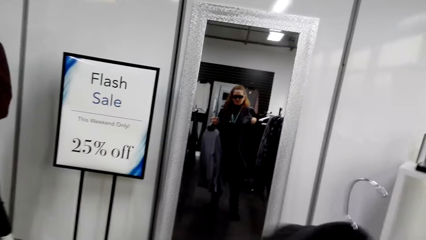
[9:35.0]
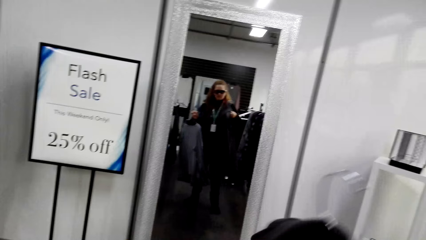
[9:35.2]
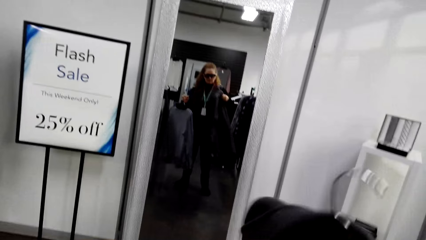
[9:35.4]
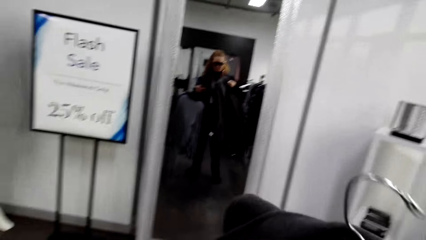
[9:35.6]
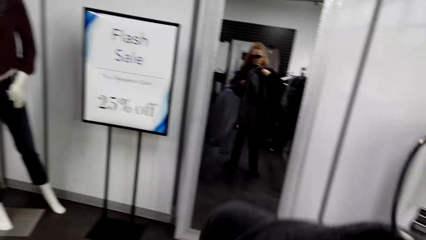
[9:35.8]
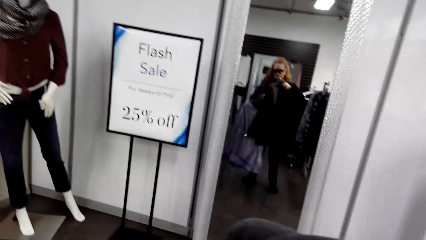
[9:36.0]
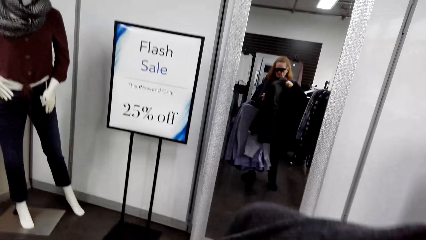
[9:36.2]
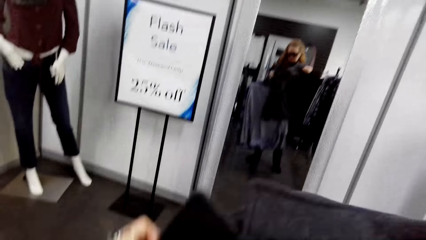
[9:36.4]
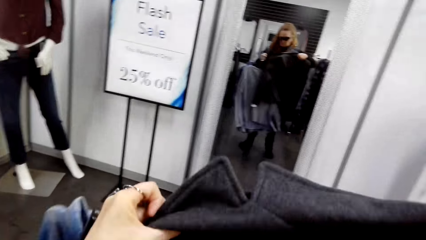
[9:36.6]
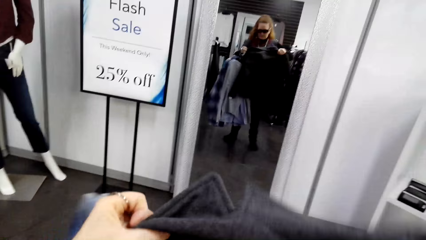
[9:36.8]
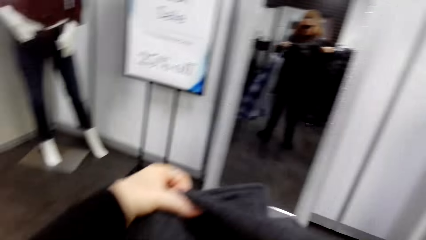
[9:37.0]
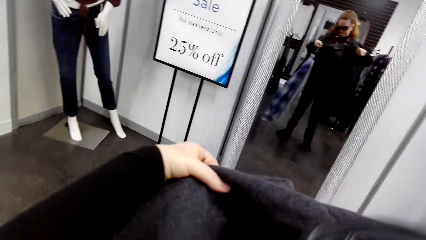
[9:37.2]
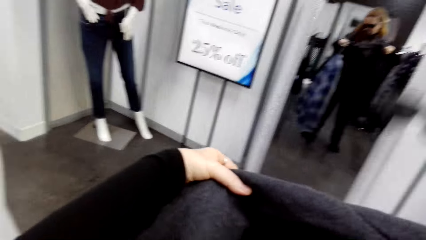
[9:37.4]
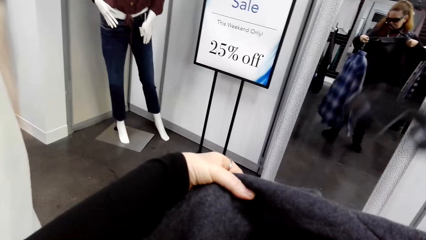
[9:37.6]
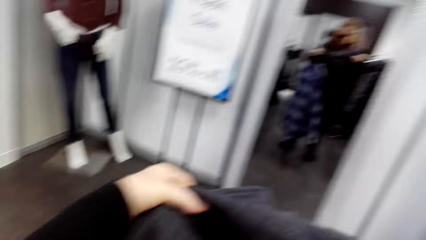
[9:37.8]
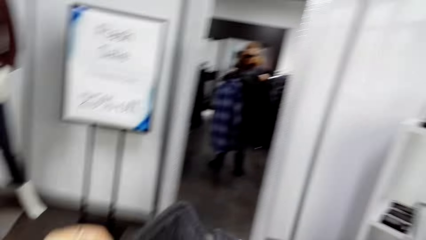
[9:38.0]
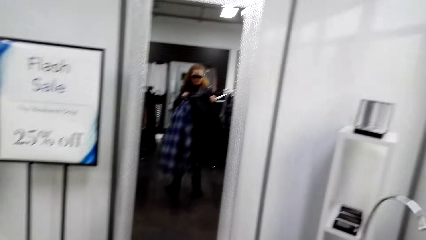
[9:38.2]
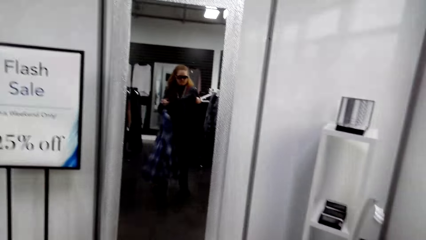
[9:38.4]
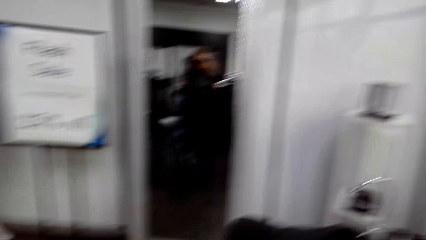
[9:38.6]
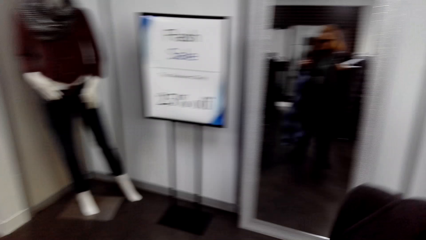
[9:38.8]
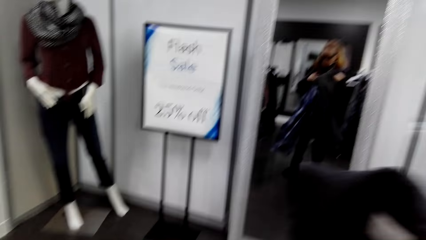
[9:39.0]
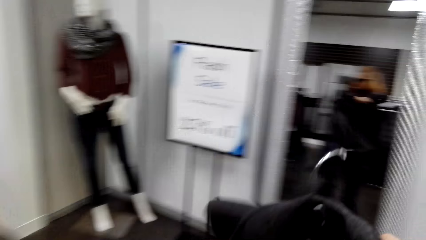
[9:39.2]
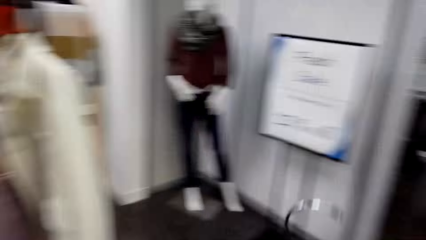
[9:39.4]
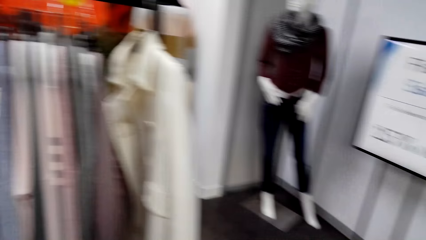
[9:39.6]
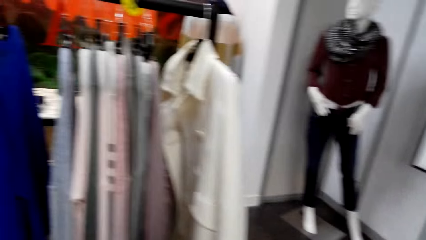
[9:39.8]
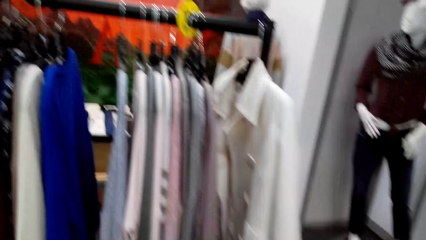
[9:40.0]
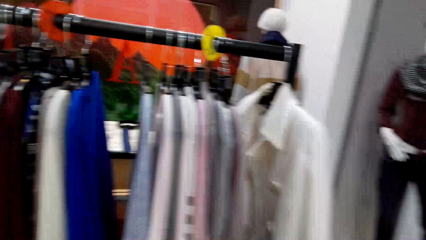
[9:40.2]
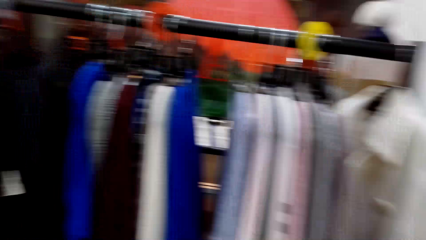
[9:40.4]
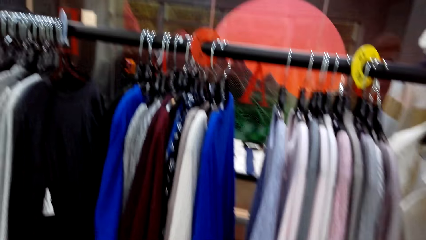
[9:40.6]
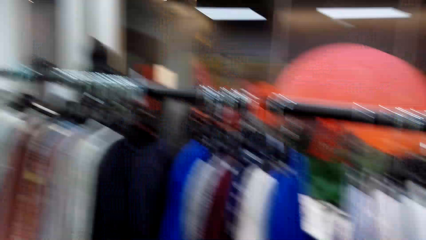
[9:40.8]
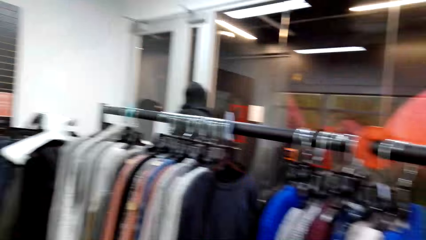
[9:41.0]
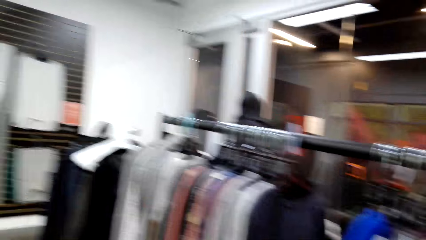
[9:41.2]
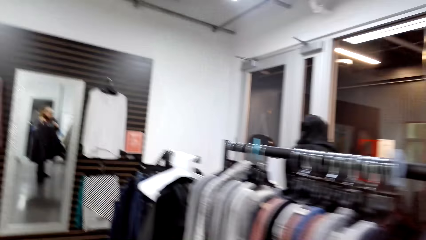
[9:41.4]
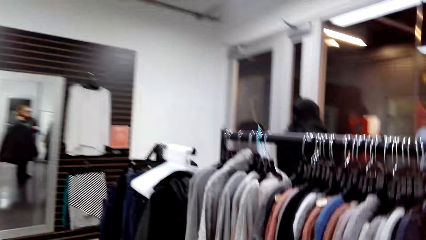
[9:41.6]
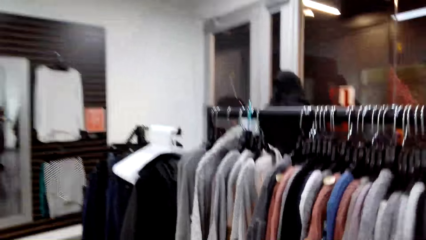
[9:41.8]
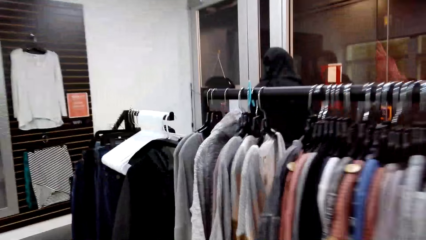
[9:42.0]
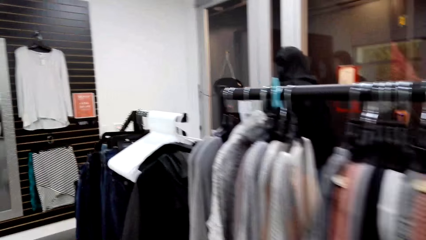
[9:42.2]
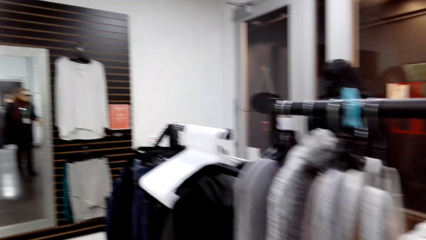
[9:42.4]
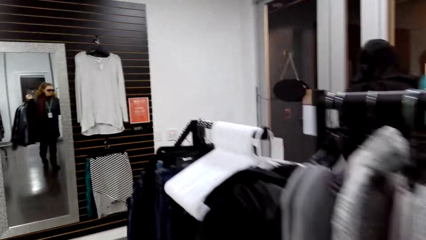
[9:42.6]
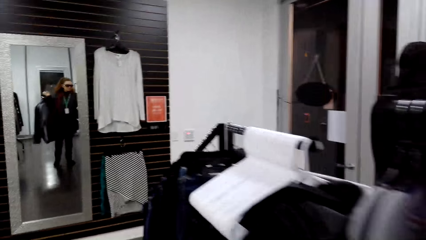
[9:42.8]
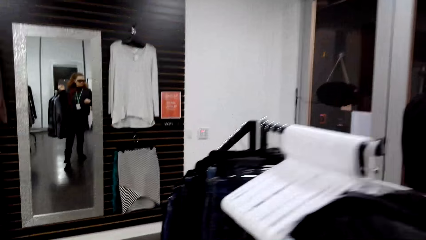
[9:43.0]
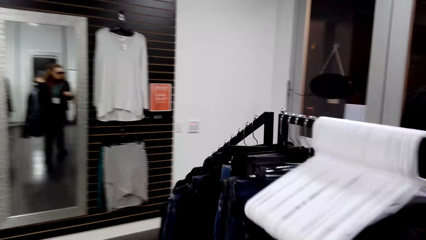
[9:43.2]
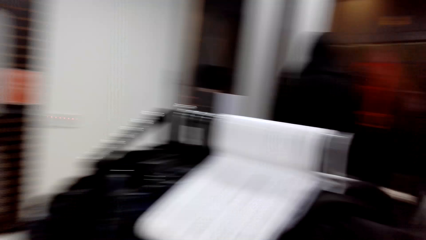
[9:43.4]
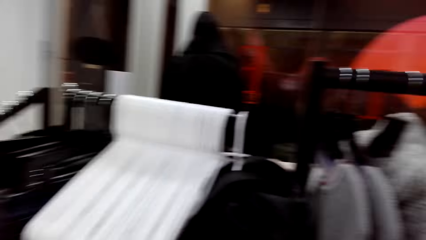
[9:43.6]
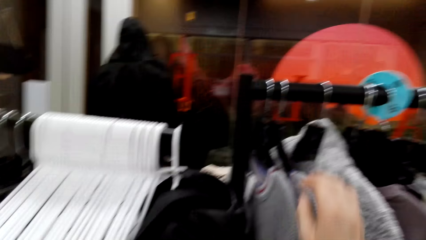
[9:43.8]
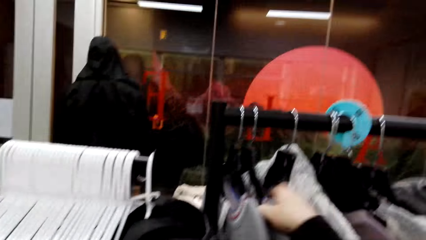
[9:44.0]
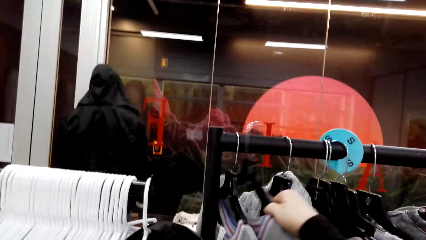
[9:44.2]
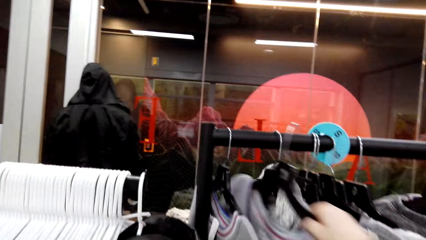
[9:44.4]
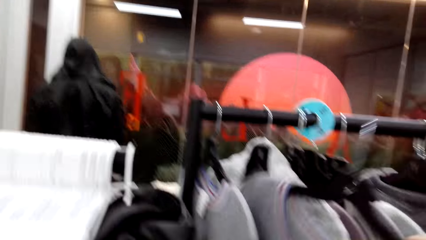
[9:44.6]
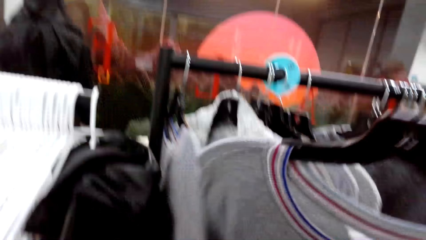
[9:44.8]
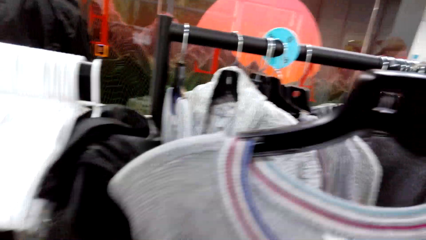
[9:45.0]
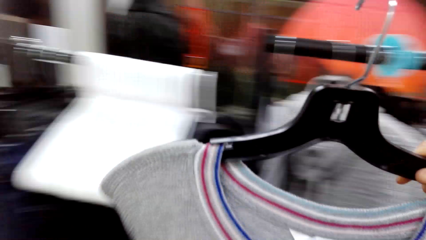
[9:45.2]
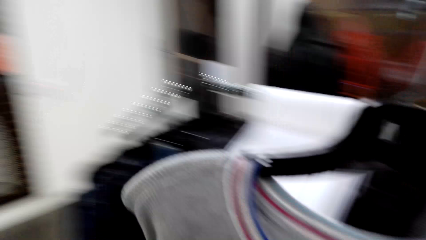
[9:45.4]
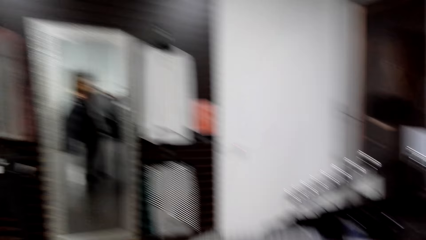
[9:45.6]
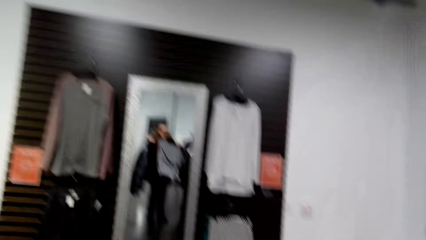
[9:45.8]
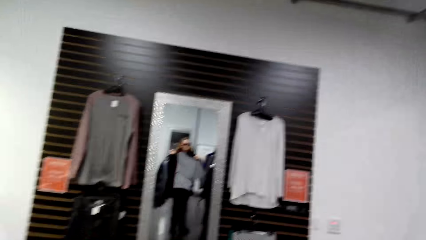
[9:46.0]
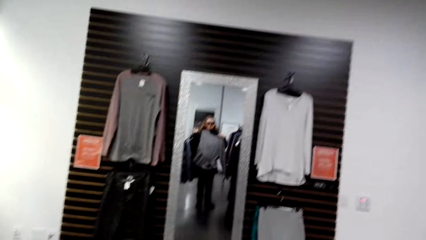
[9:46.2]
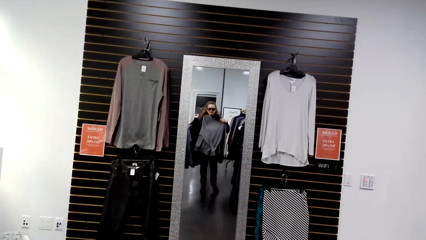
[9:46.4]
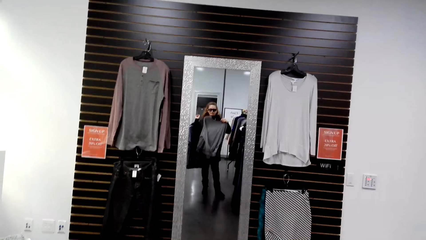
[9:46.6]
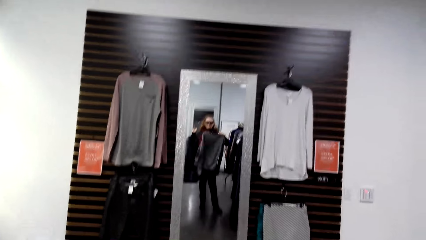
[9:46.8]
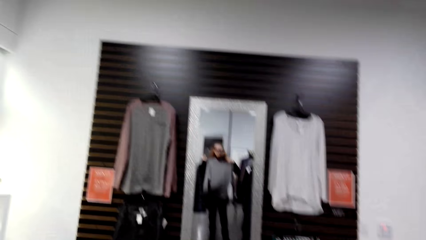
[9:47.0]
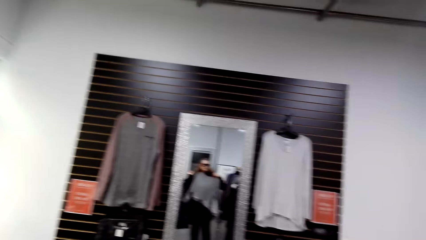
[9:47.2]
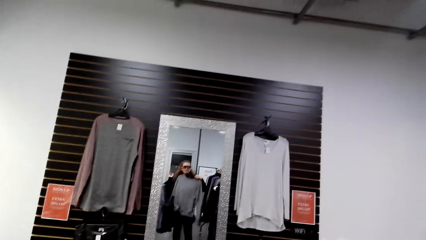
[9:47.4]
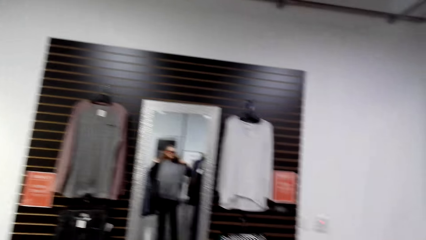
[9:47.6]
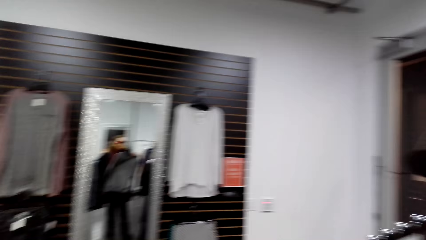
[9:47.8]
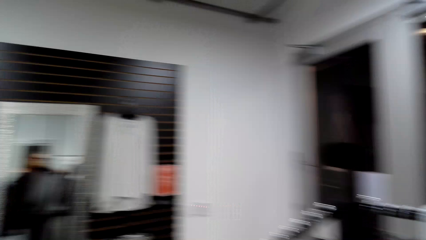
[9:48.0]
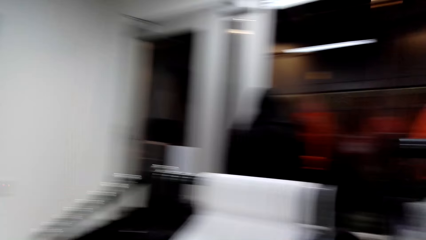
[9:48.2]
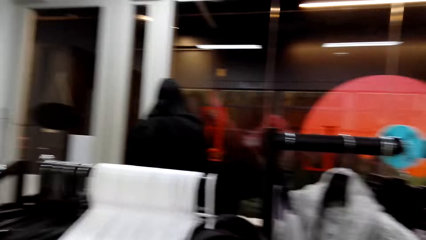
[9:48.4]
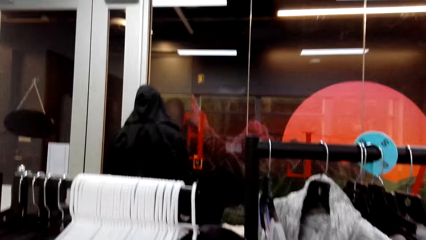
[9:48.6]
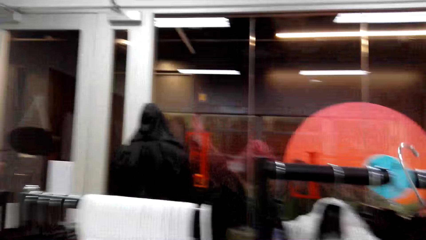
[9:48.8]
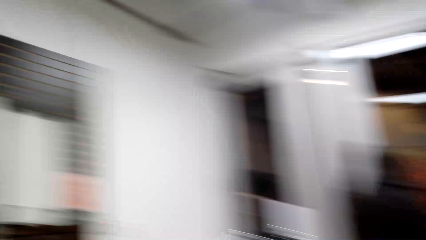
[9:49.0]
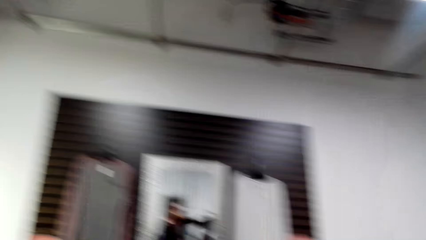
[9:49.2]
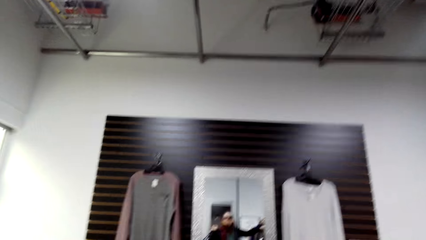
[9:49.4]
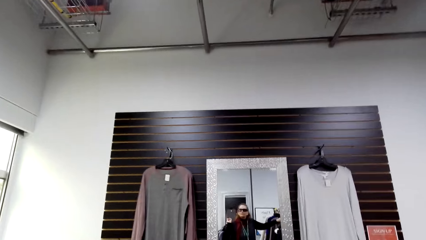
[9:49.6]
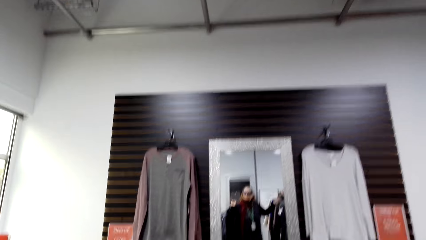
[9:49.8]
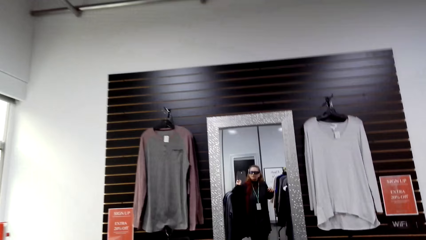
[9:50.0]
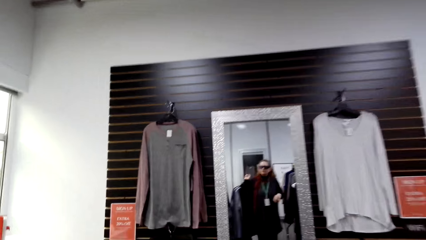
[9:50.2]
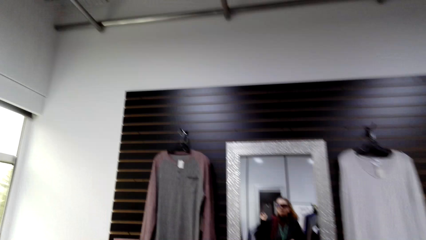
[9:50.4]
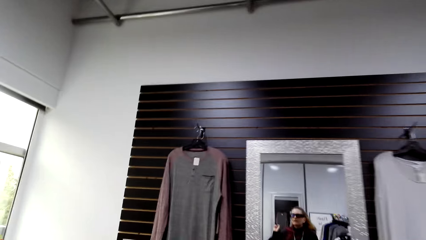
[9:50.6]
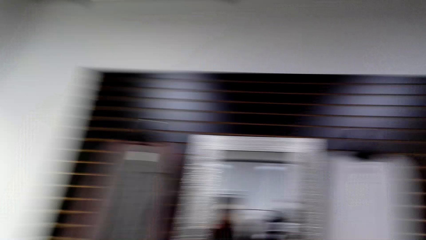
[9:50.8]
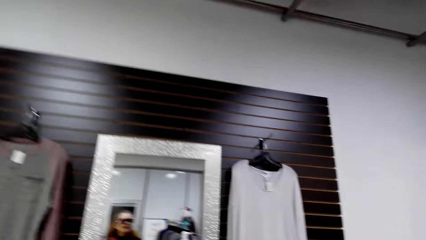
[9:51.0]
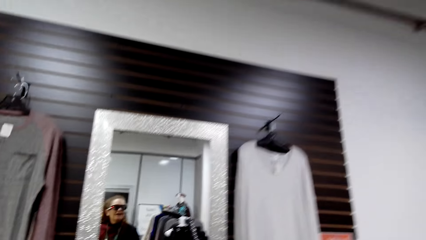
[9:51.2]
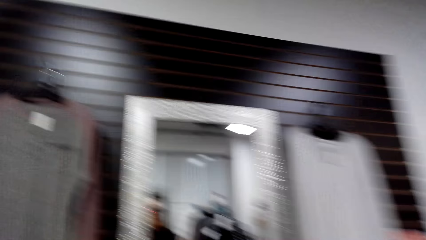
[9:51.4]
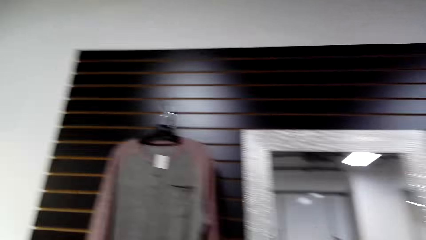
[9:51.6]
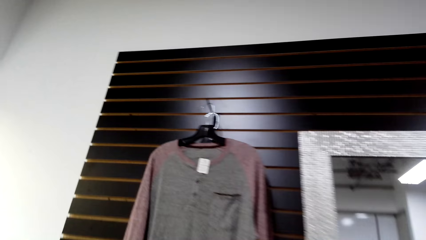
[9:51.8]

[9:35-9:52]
A woman holds a cloth with the right hand. The camera wearer puts the hanger in the cloth. The woman puts the cloth in the hanger. The camera wearer moves around. The woman moves around the room. The camera wearer picks up a cloth. The woman picks the cloth from the handrail and moves around the room. The camera wearer fits the cloth and looks at the mirror. They look around. They look around again.
